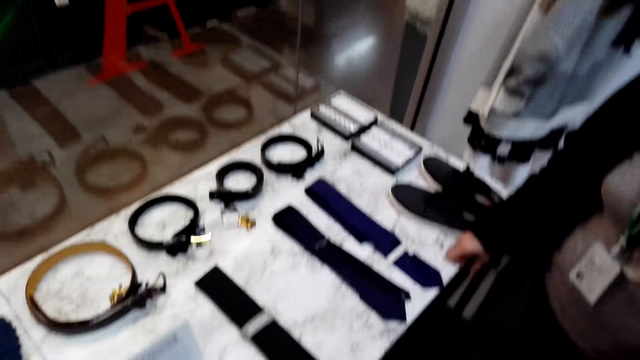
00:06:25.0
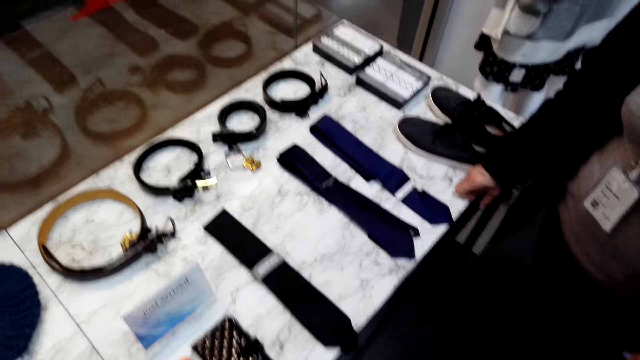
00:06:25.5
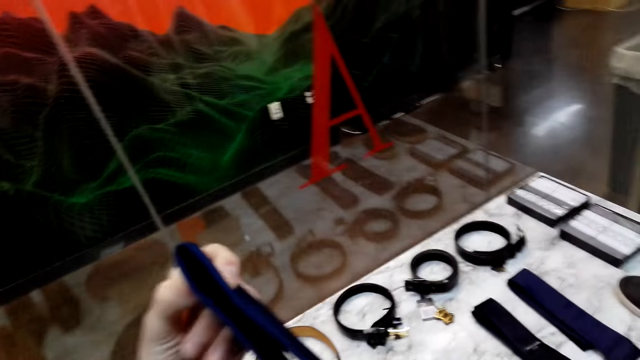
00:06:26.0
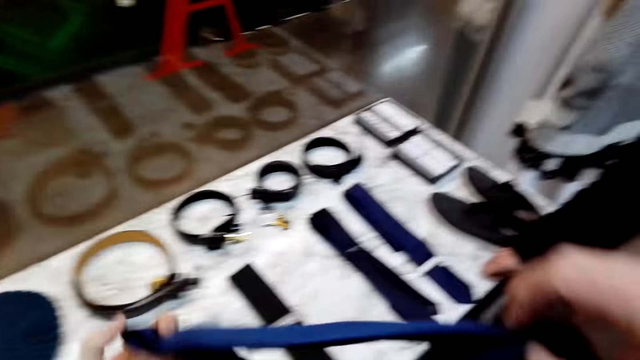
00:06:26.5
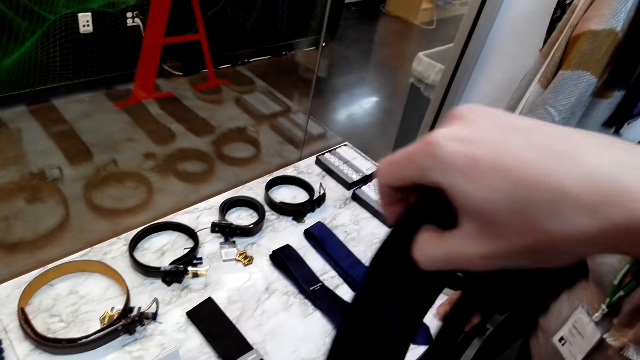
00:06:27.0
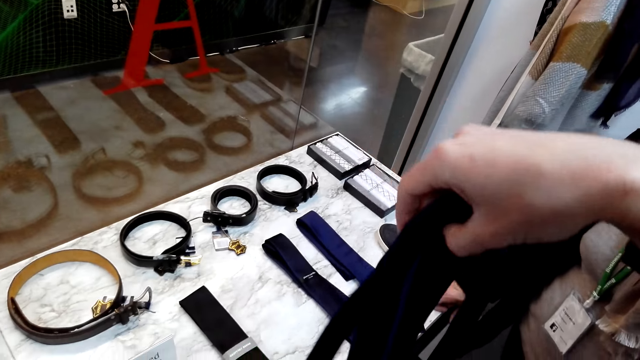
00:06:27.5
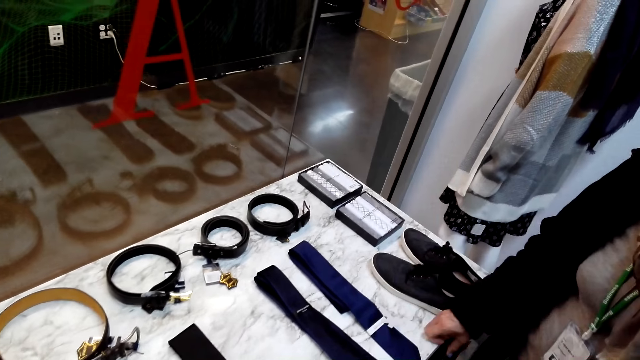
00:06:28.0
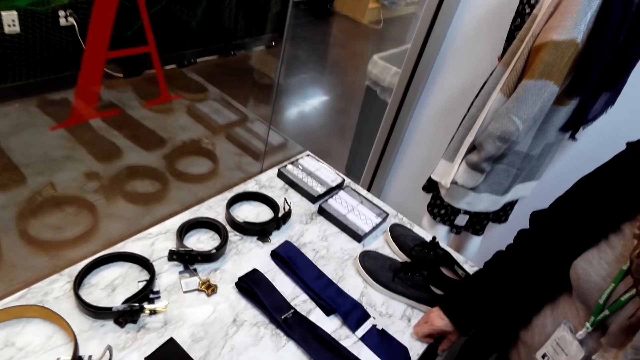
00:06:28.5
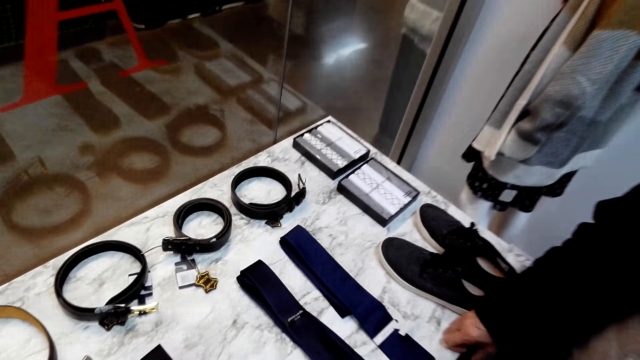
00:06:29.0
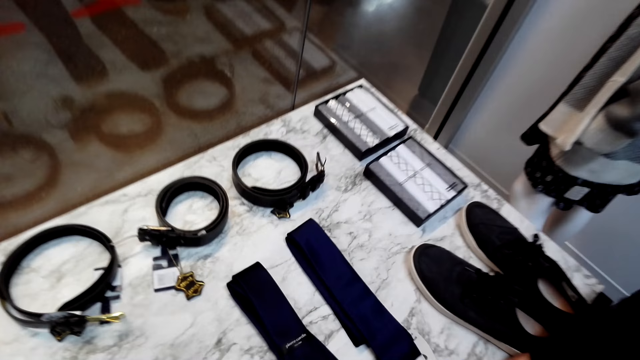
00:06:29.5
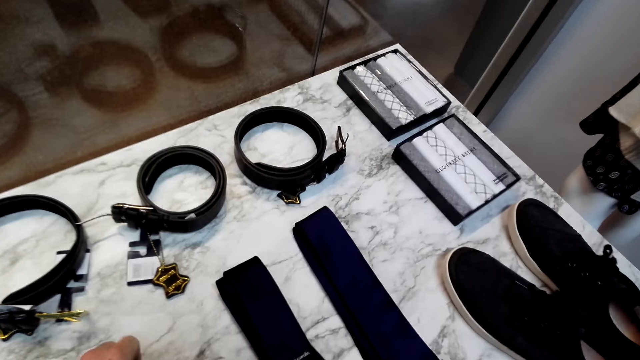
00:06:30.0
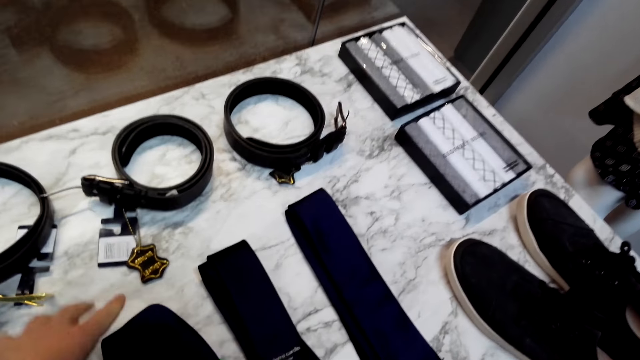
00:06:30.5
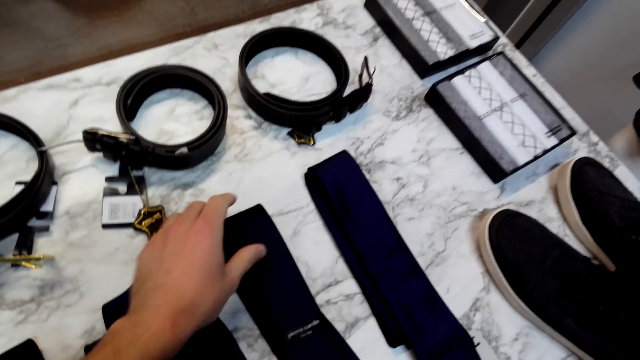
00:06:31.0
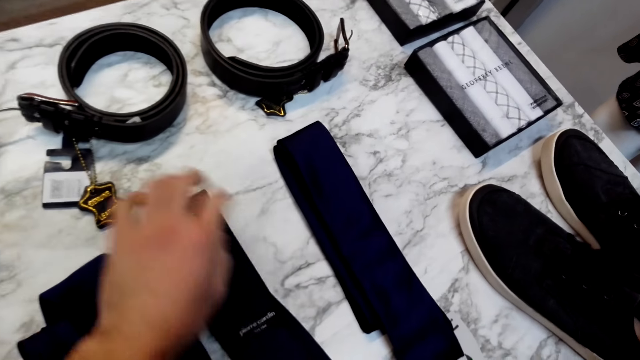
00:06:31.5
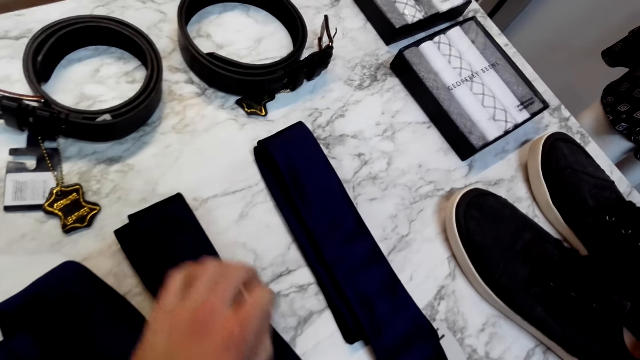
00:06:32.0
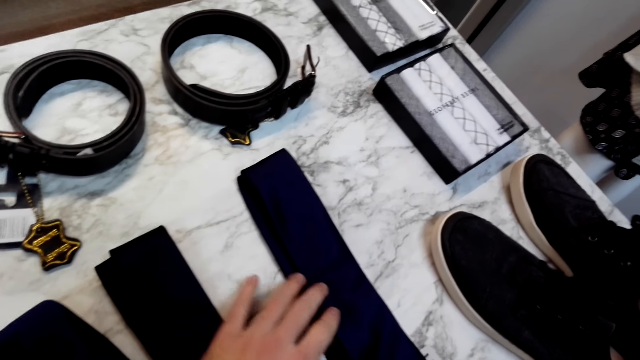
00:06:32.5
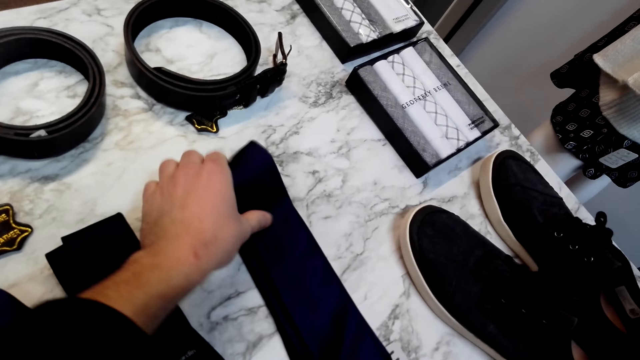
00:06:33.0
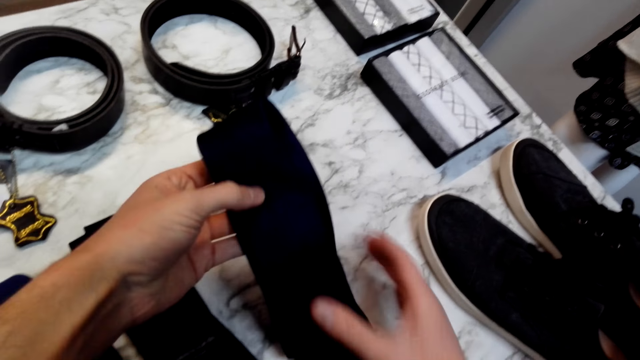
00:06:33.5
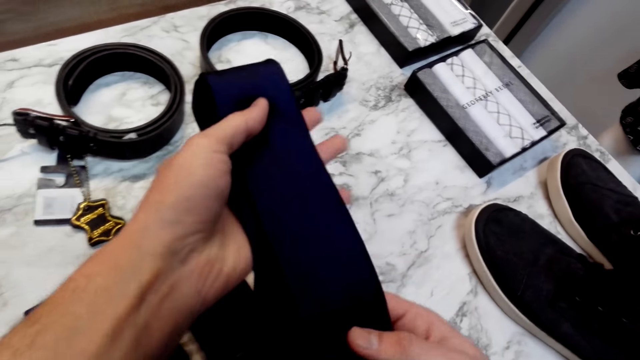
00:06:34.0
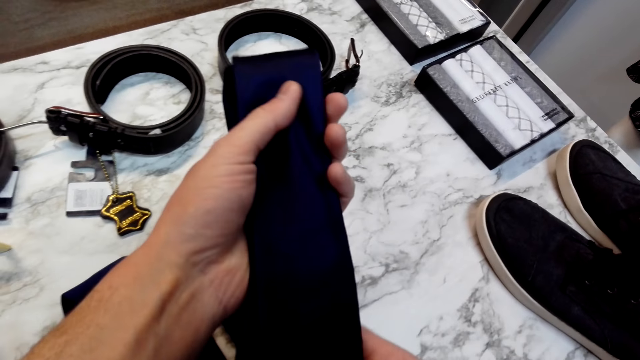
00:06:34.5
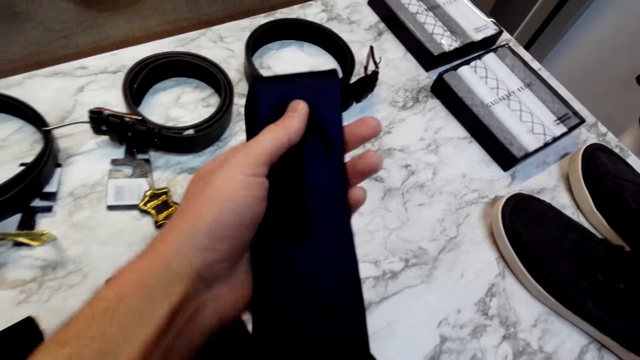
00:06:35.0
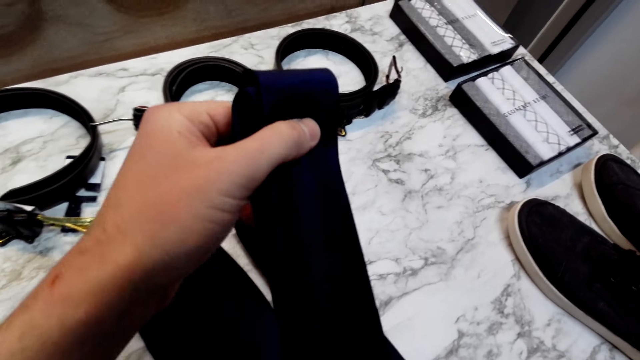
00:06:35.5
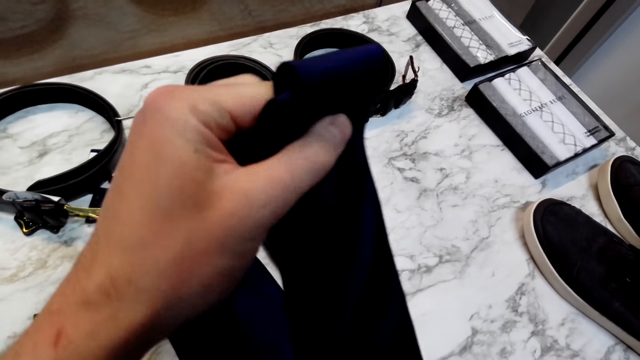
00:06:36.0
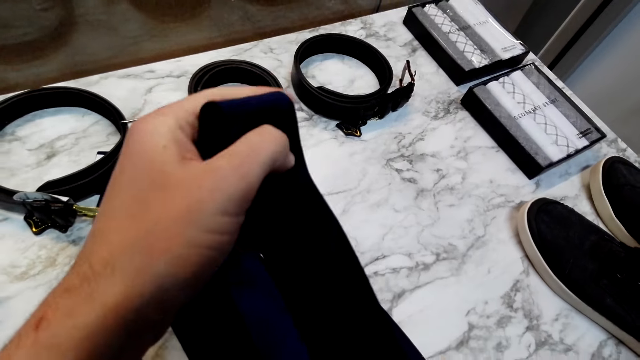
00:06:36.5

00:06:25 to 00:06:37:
The camera wearer turns a tie. They put the tie on the table. They align ties on a display. They pick up a tie from the table.

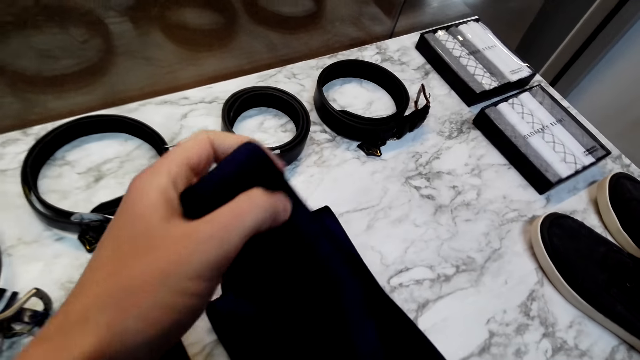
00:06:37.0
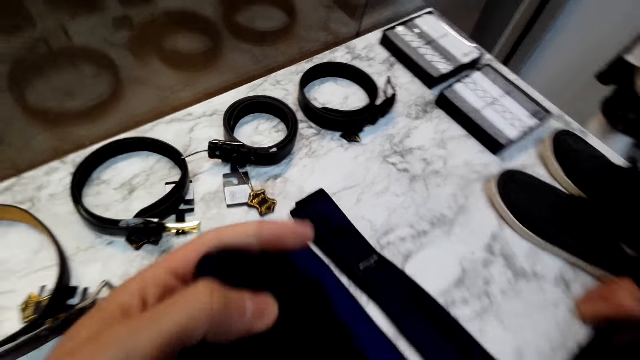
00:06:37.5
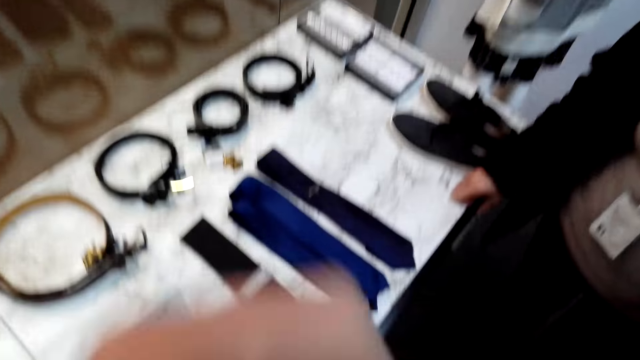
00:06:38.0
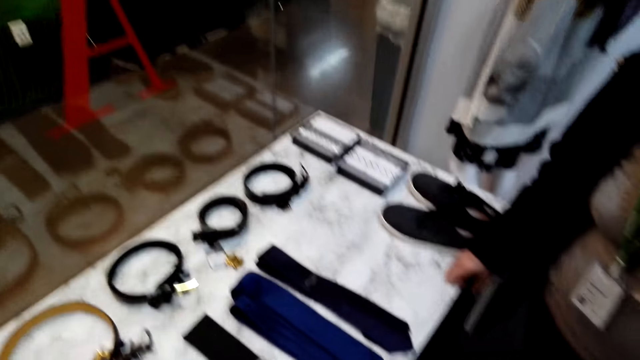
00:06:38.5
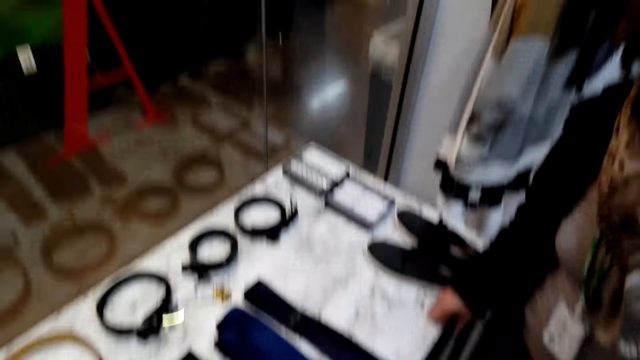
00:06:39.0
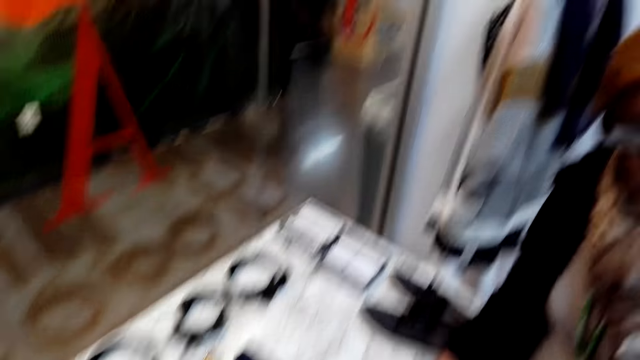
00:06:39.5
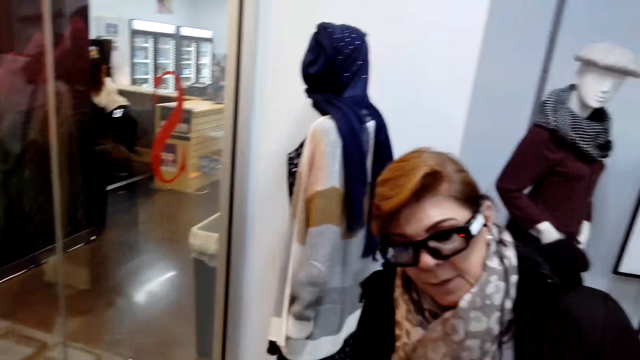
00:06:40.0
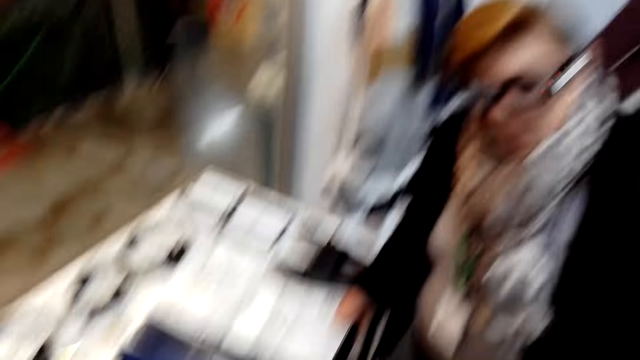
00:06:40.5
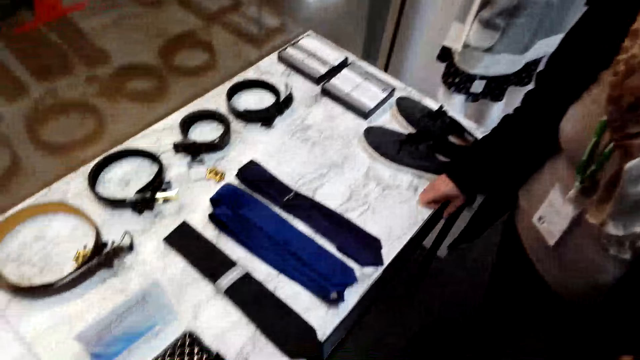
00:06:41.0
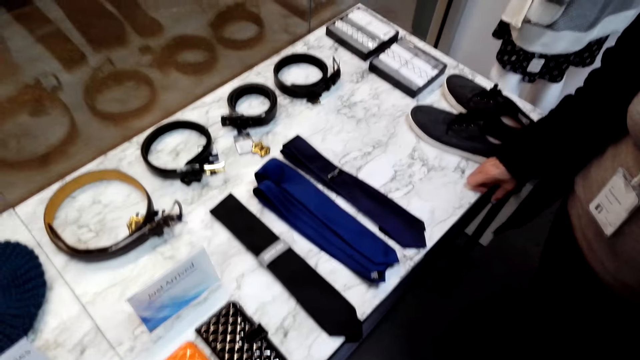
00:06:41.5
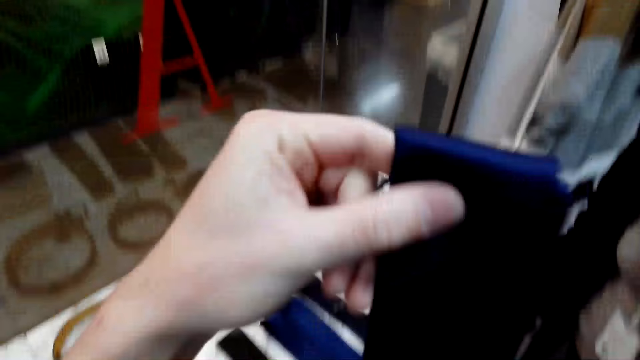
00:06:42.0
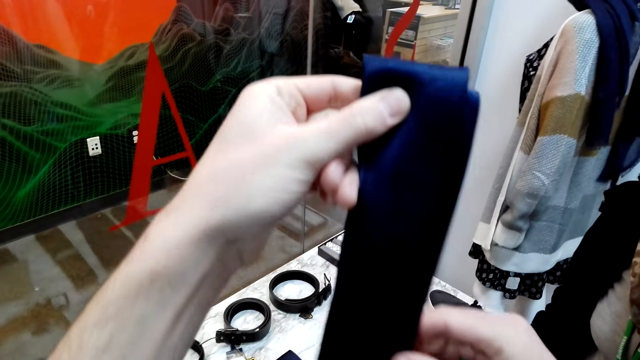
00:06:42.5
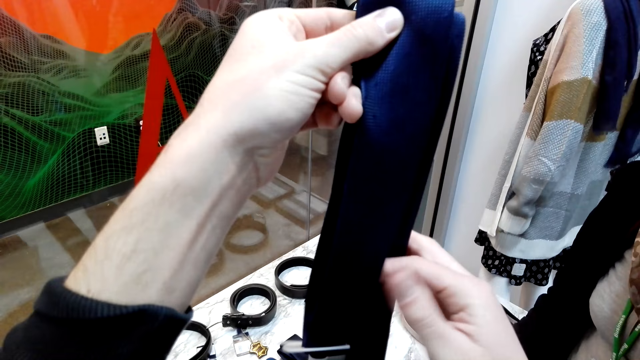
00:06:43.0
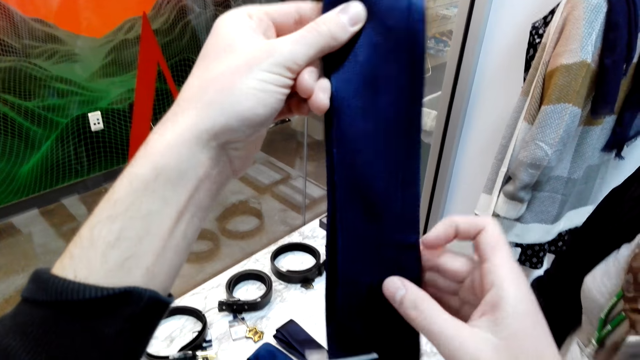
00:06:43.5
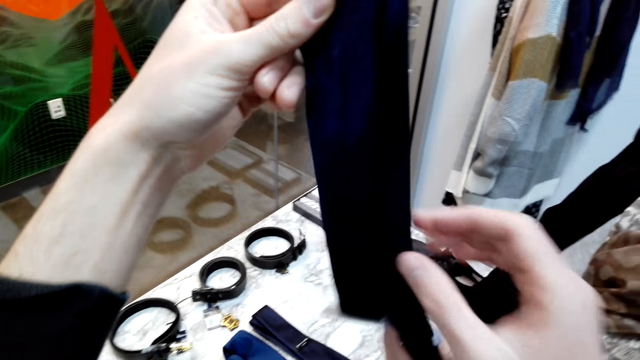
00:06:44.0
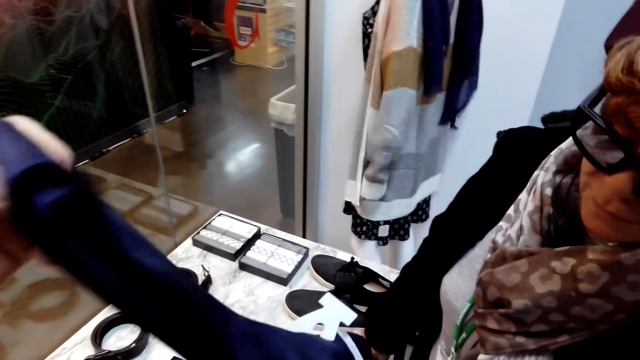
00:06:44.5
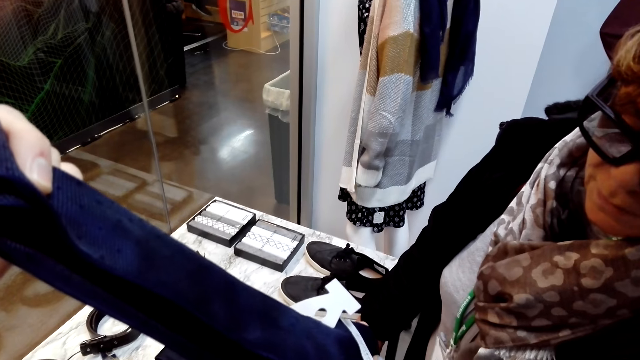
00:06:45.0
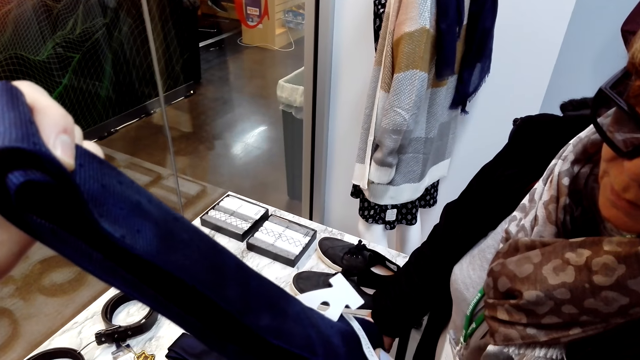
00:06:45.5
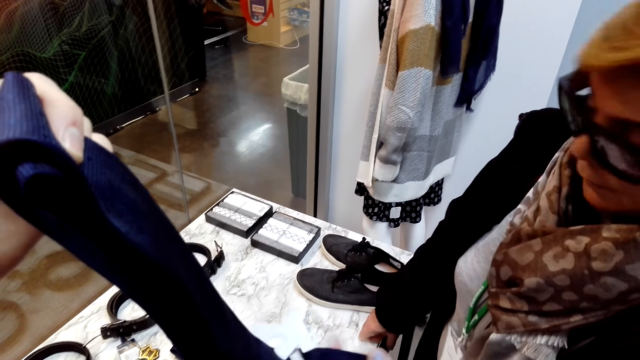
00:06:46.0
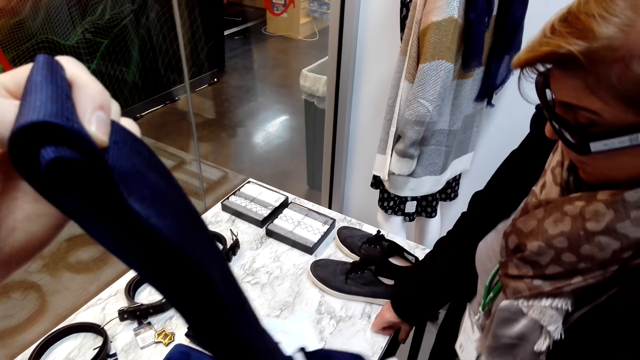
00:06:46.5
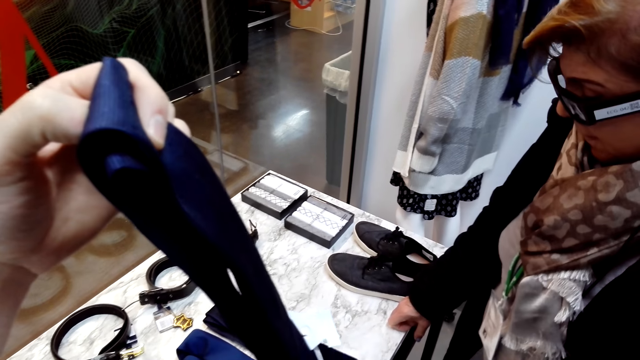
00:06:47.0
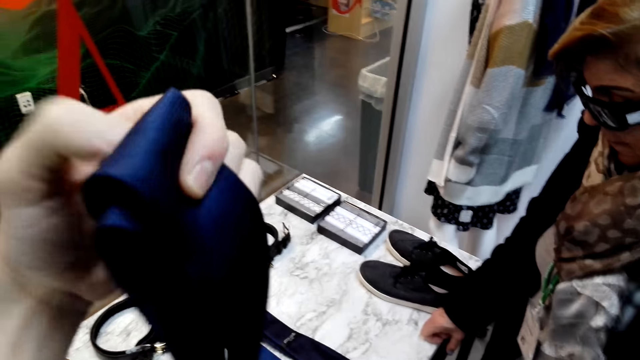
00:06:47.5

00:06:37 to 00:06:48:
The camera wearer straightens a tie. A woman looks at the camera wearer. The camera wearer aligns the tie. The woman holds a tie.
